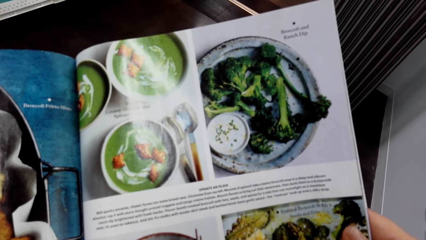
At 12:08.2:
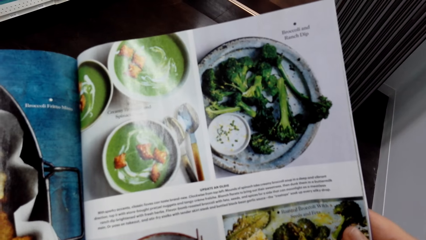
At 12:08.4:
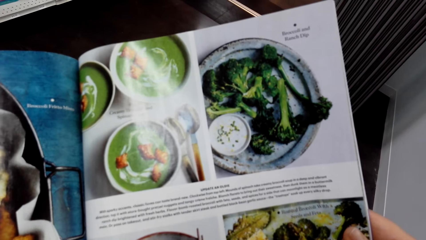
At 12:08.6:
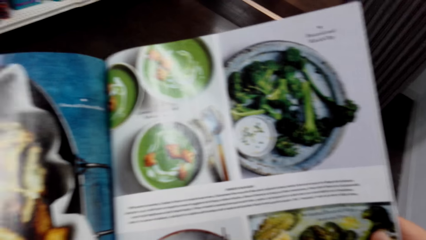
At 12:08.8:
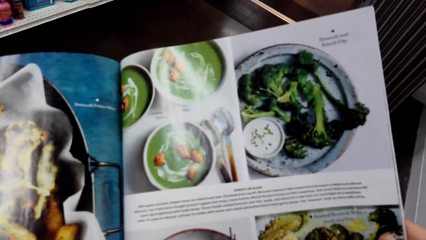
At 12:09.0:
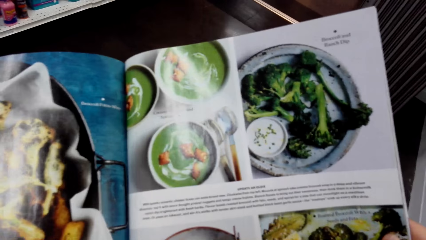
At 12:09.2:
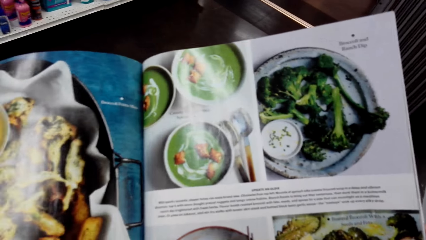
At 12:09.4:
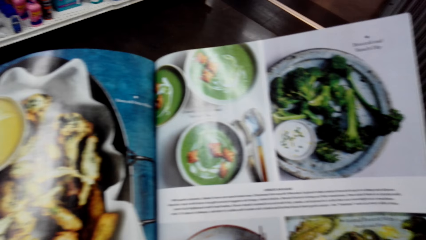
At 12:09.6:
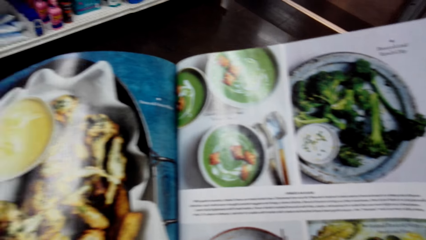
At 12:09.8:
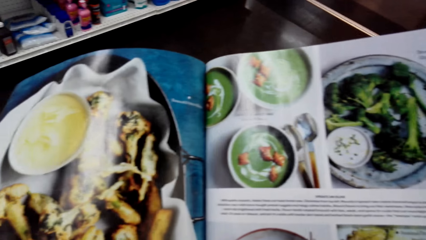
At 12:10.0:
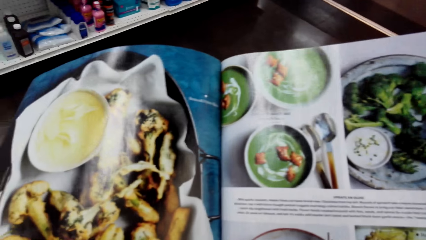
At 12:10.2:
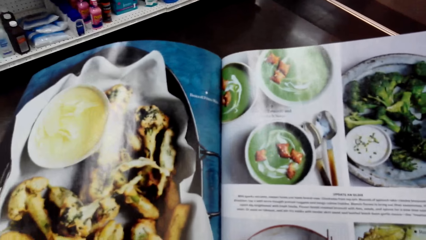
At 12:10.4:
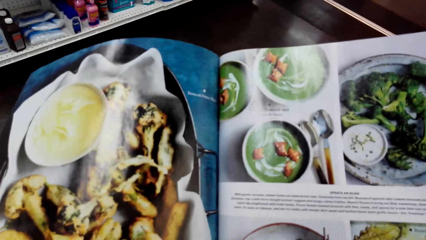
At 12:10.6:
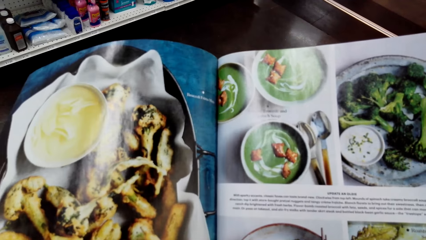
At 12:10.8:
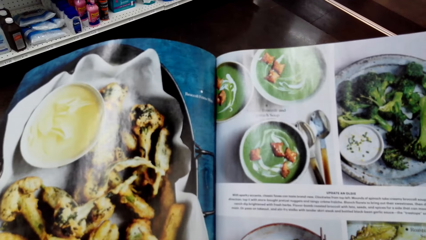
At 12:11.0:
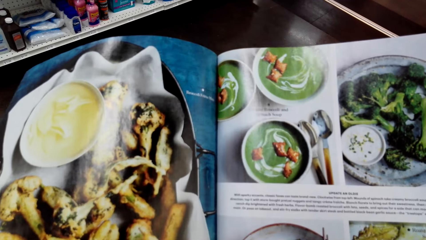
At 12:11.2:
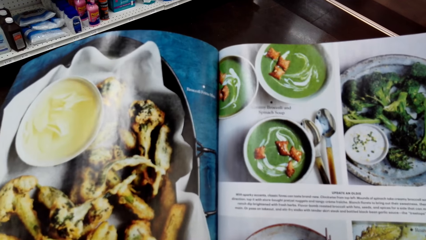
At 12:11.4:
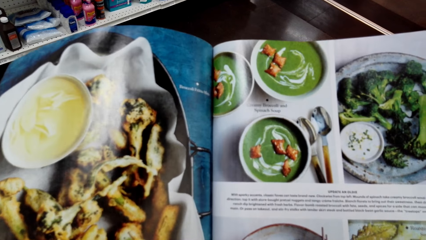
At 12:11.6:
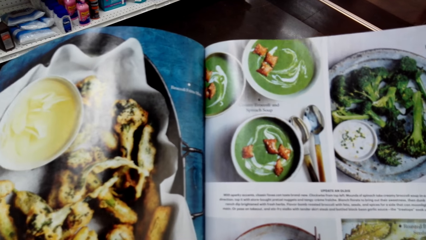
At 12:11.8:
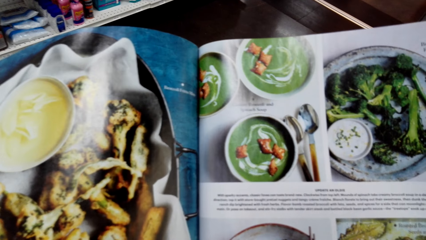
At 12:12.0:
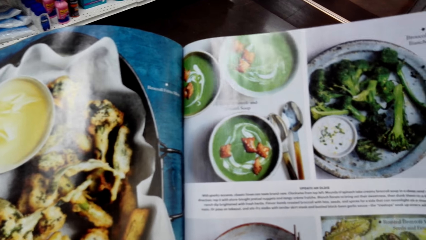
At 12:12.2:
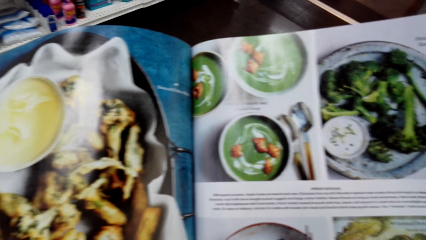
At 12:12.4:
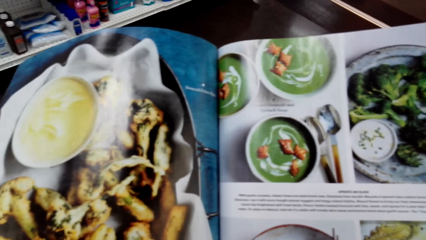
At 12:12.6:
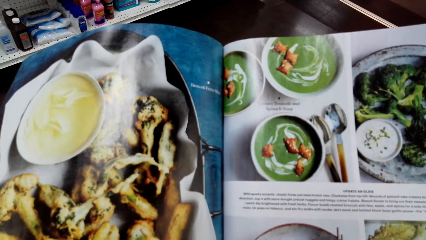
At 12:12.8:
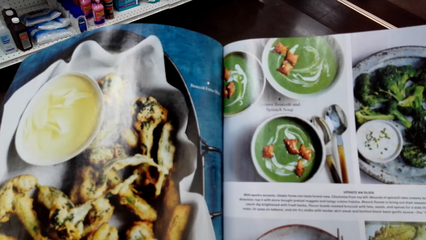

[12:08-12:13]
The camera wearer reads a magazine.

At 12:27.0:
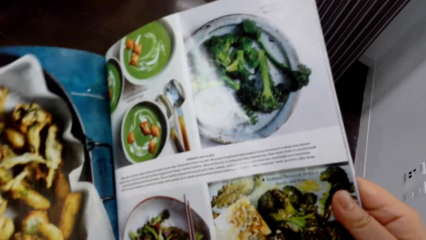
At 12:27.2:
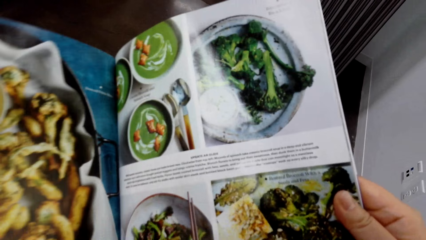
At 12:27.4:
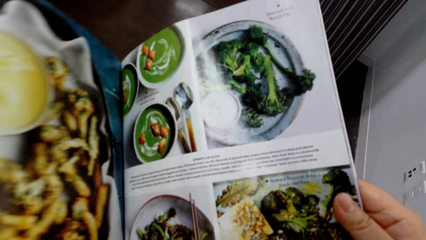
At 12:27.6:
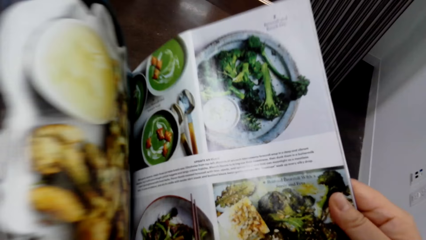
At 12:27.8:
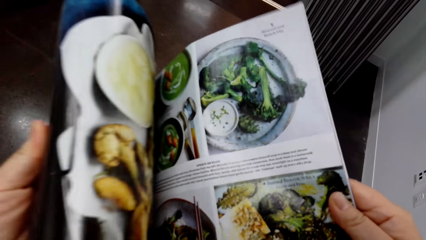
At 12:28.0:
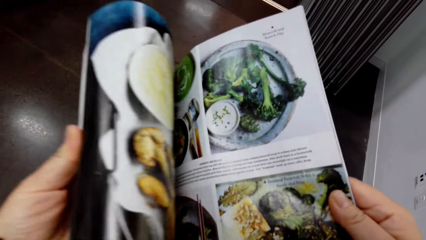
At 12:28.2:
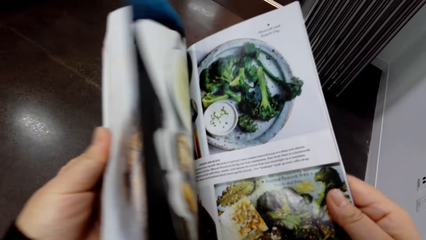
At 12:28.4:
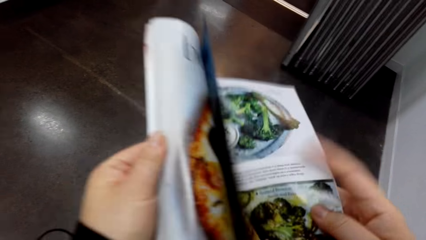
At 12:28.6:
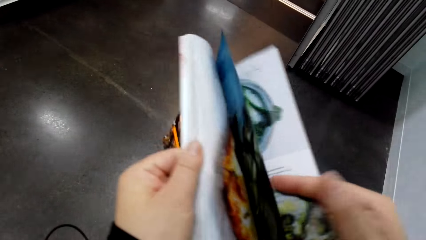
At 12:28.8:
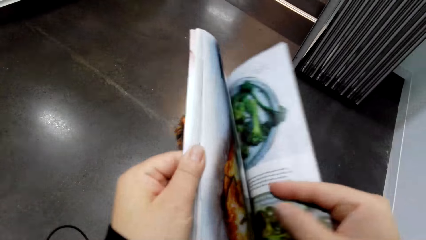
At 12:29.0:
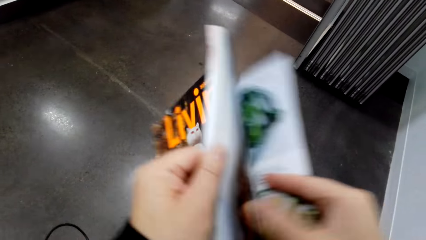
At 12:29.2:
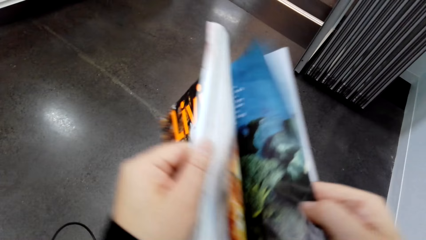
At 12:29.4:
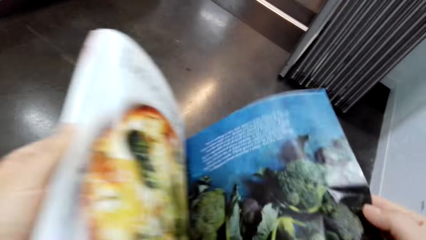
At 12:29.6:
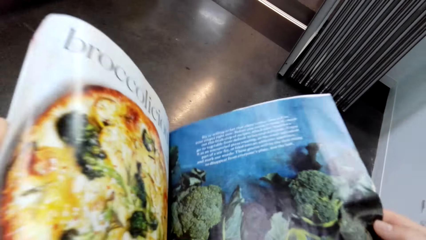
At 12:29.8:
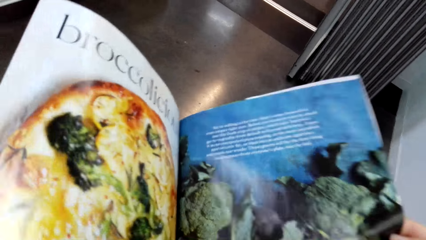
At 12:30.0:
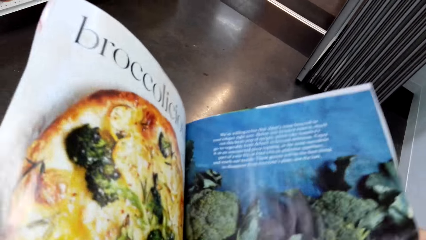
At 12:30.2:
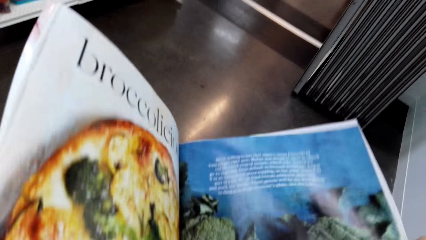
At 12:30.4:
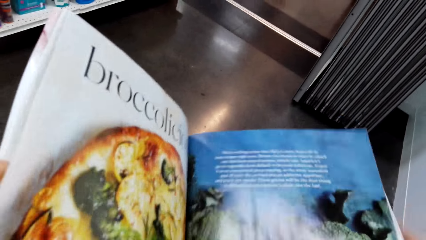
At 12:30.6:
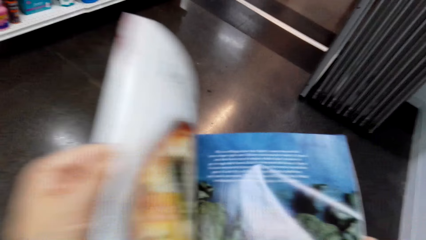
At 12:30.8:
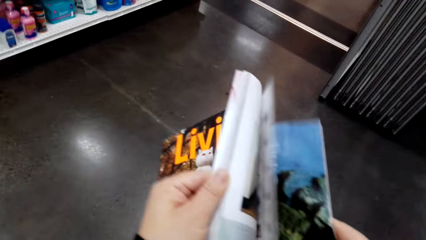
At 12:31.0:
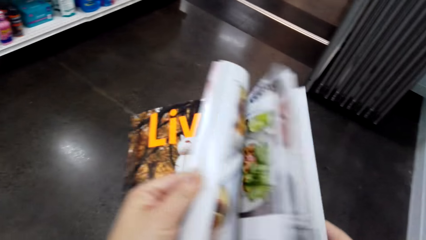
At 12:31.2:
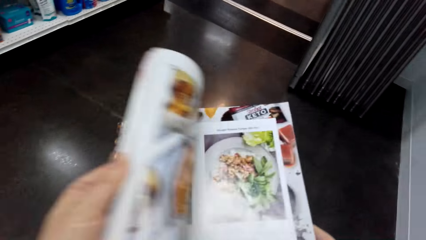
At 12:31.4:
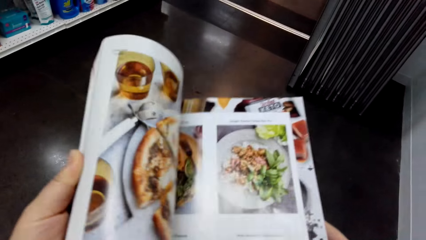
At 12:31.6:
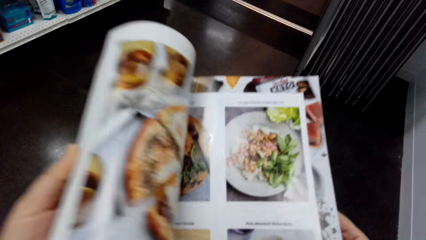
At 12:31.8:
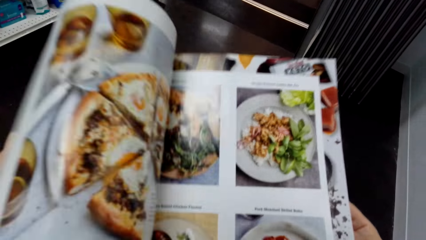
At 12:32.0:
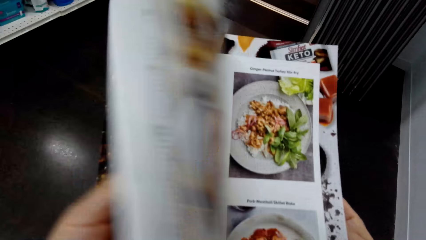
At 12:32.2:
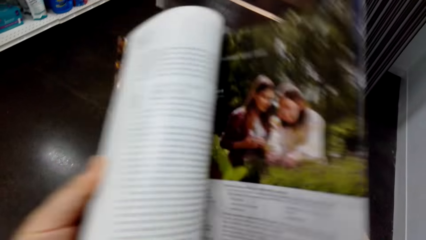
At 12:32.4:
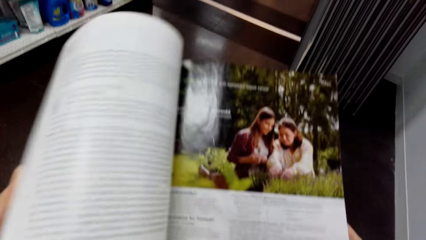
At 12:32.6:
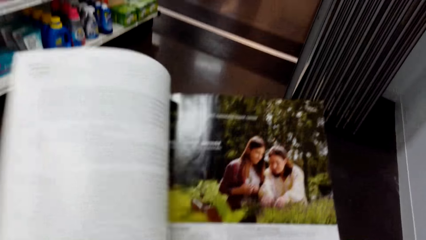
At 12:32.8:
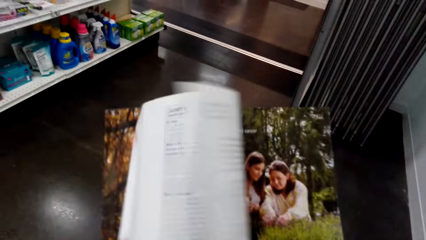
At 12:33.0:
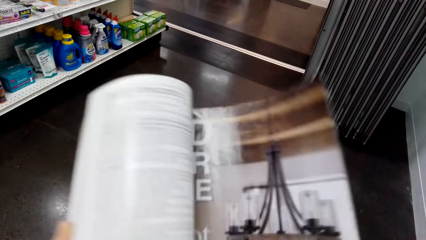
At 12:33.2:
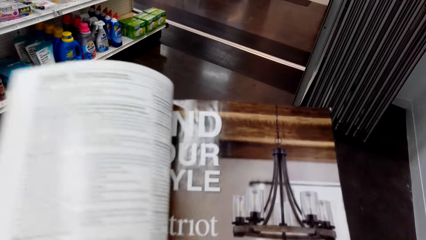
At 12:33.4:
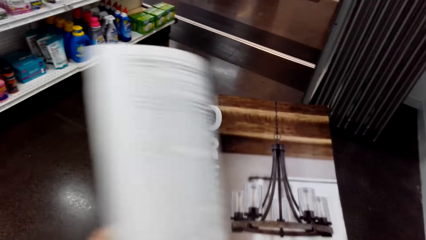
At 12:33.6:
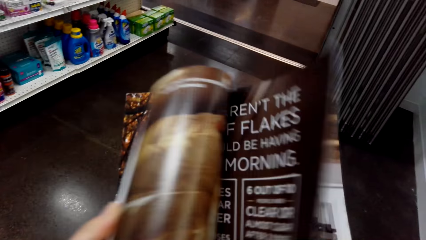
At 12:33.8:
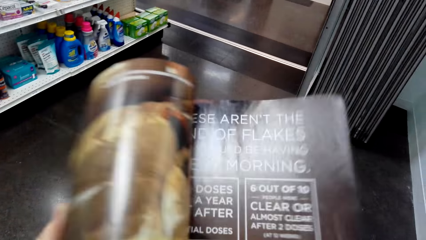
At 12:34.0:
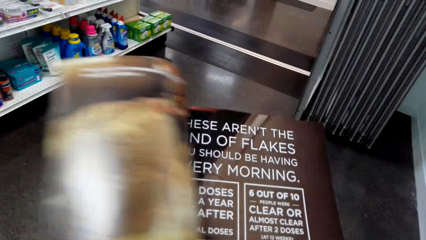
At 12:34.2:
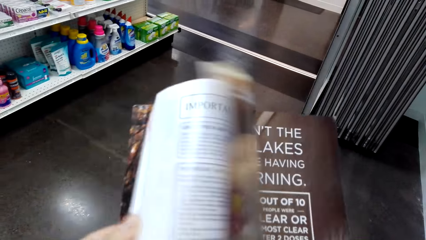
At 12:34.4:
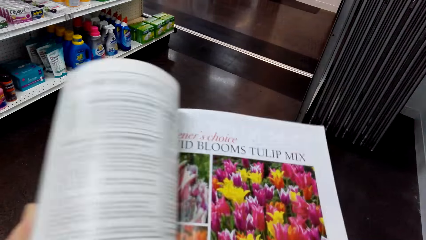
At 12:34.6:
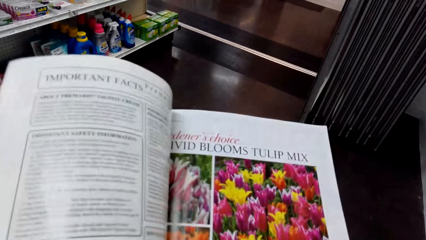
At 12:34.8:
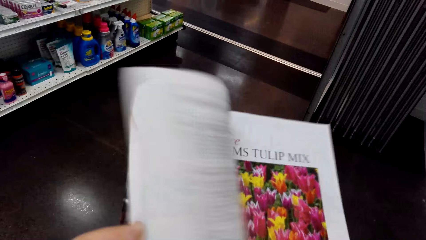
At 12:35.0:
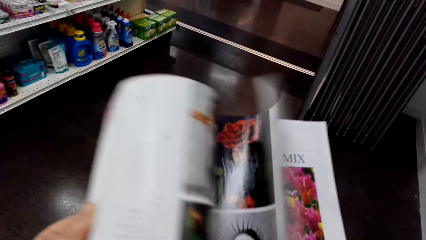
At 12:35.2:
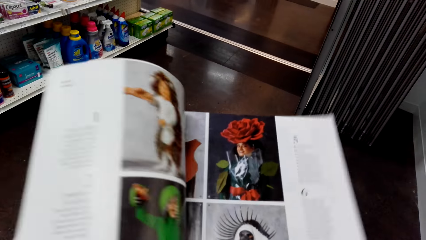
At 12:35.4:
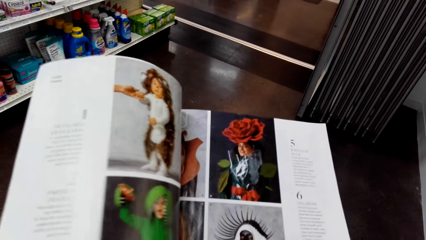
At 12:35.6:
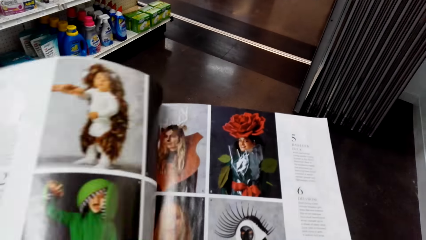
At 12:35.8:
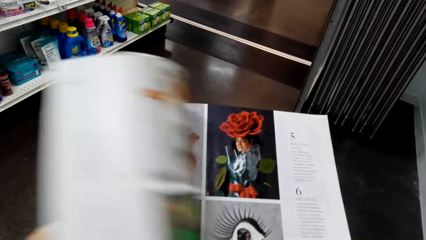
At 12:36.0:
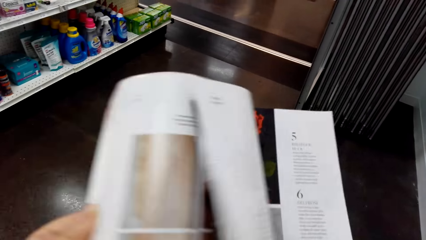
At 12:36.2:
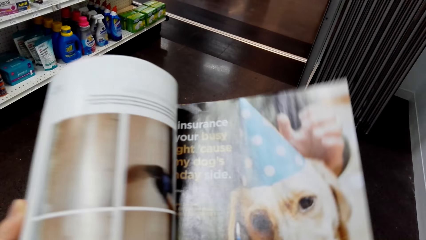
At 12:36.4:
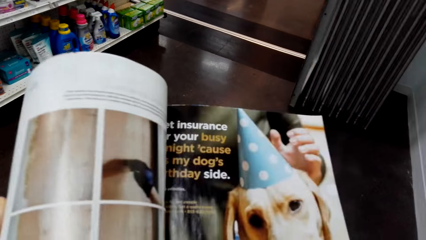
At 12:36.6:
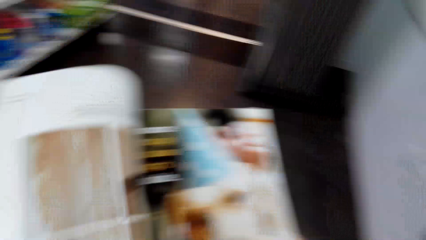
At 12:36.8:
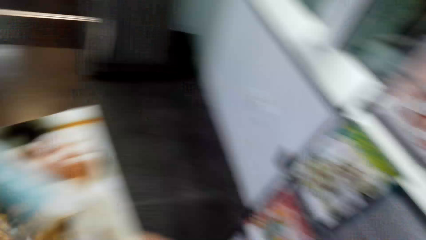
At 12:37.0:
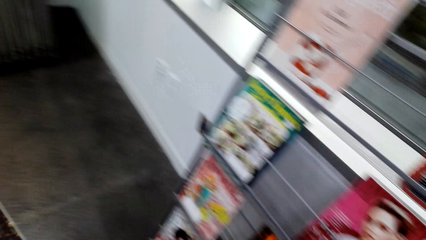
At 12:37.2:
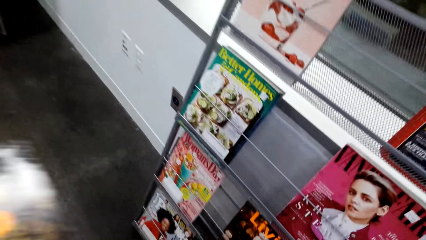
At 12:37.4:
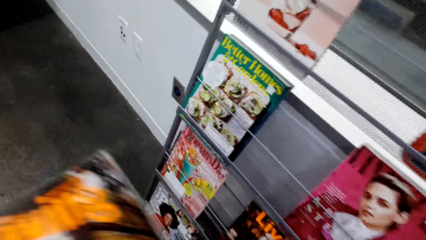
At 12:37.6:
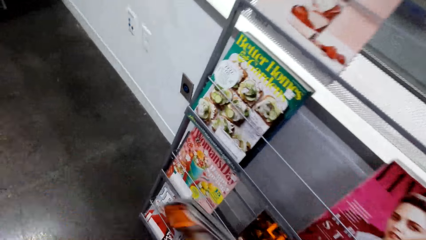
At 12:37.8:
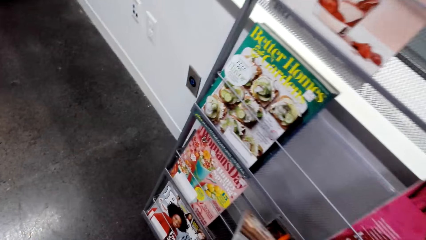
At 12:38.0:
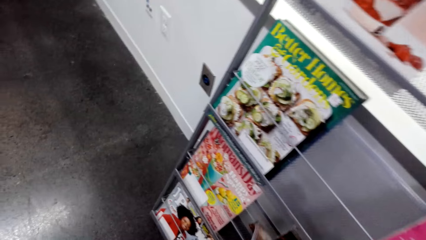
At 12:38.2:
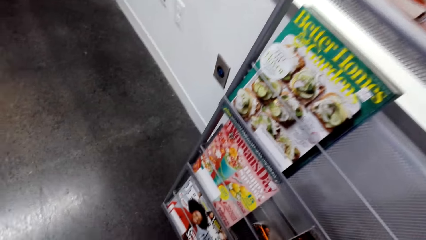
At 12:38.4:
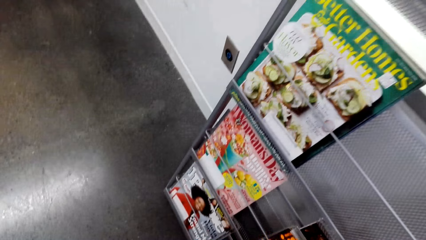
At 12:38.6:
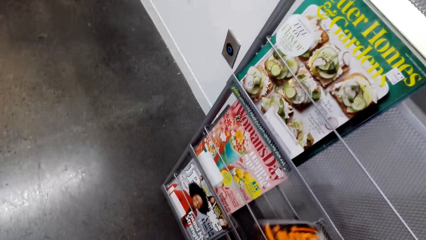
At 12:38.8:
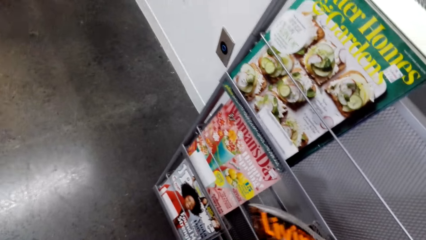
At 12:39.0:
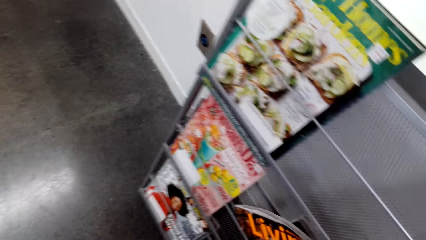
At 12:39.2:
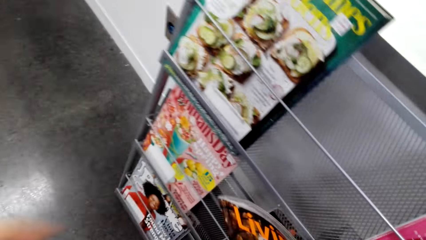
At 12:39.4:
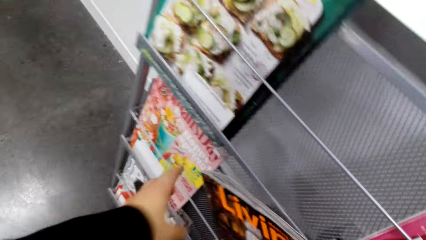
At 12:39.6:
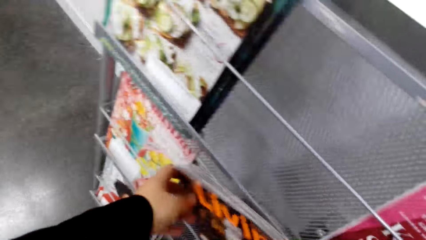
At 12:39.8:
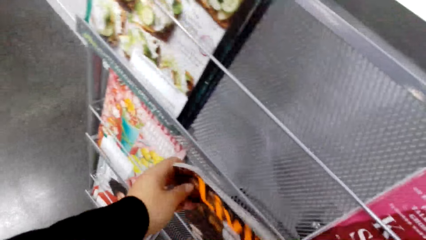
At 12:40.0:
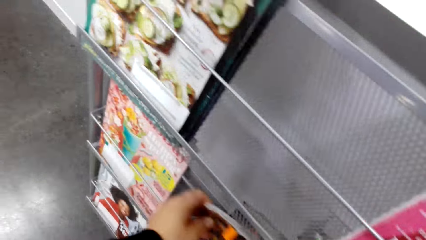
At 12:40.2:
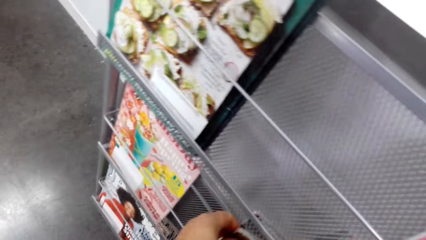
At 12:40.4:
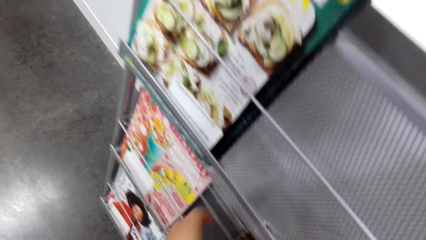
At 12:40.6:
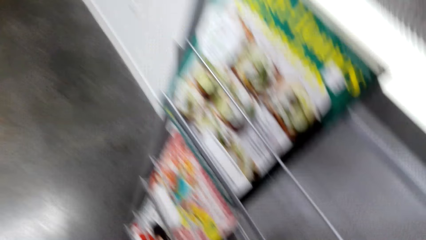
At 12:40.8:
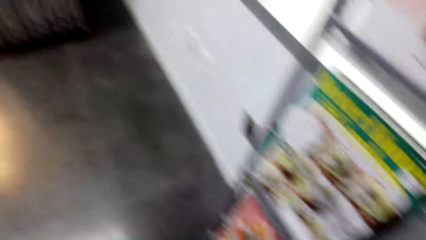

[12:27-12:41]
The camera wearer peruses a magazine. They return the magazine to the shelves.
